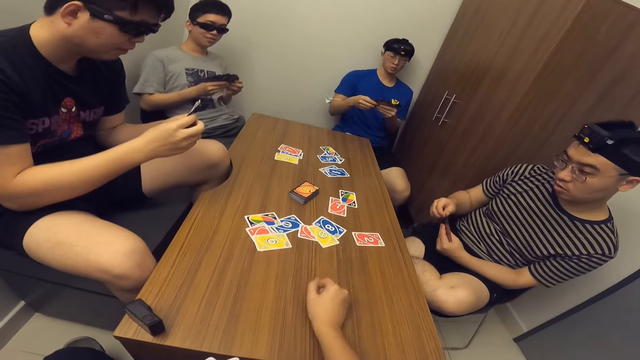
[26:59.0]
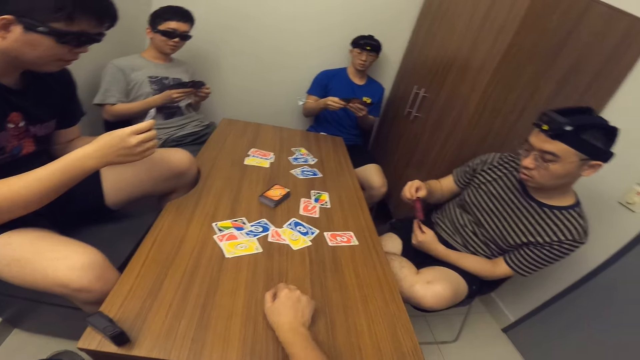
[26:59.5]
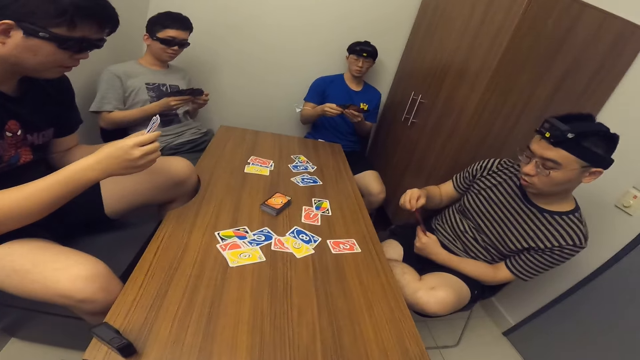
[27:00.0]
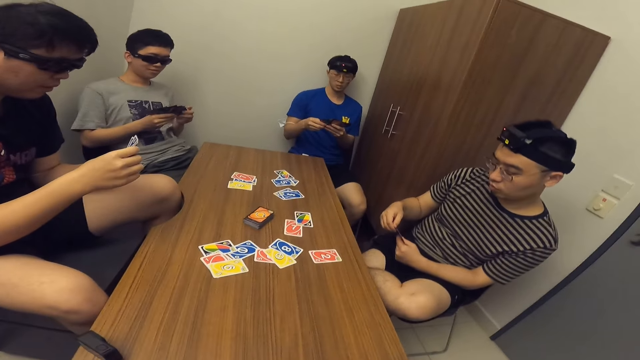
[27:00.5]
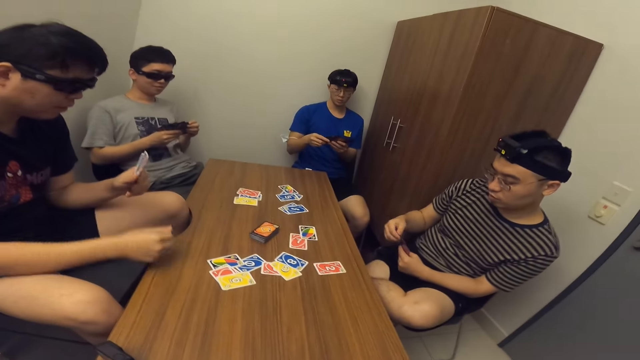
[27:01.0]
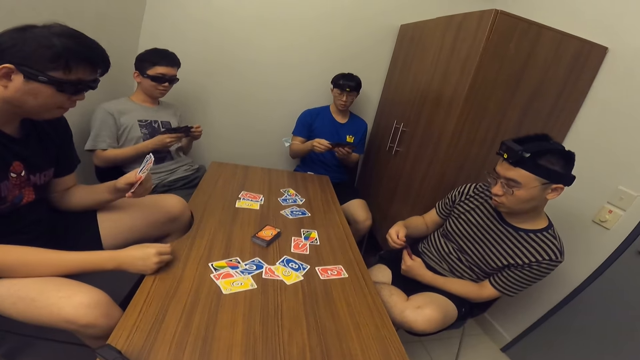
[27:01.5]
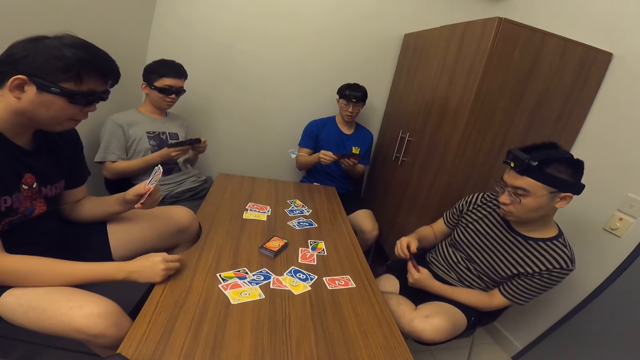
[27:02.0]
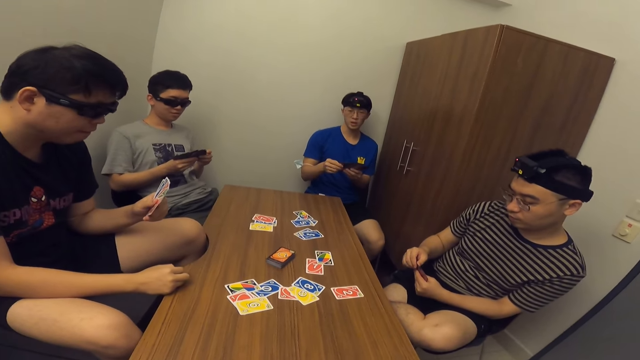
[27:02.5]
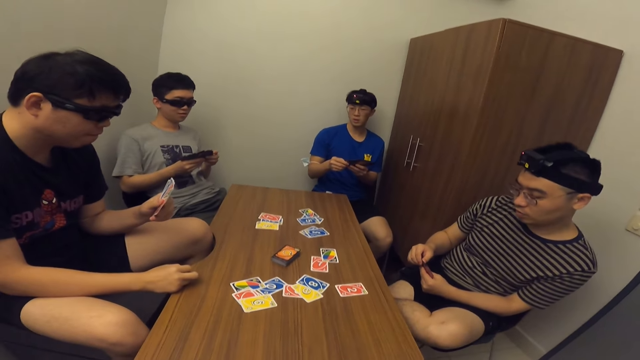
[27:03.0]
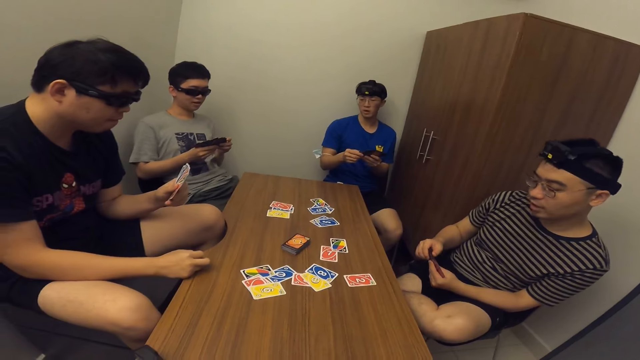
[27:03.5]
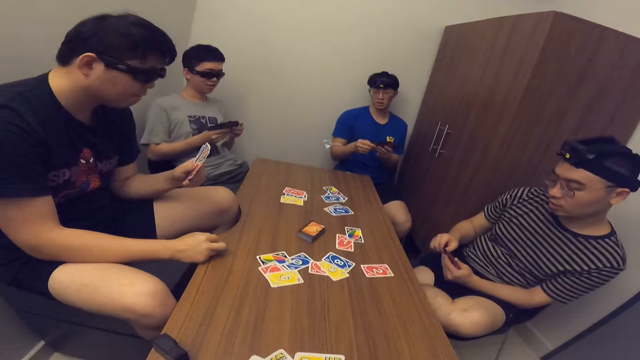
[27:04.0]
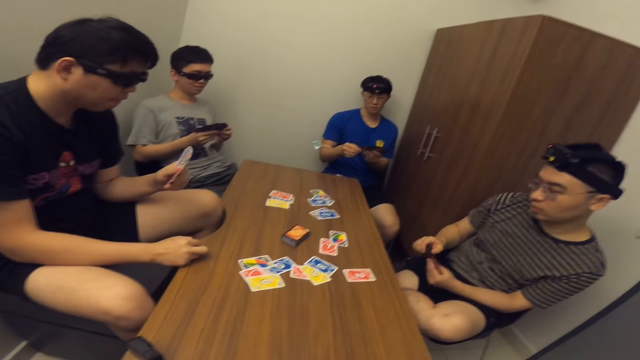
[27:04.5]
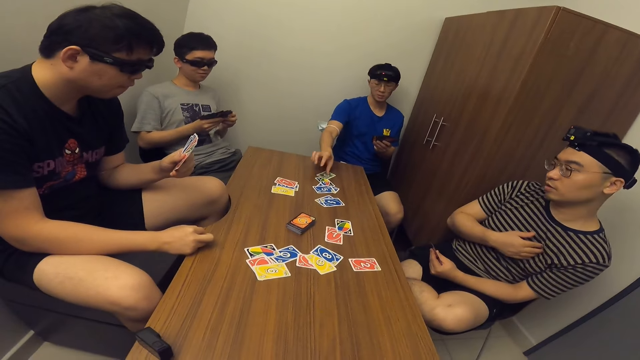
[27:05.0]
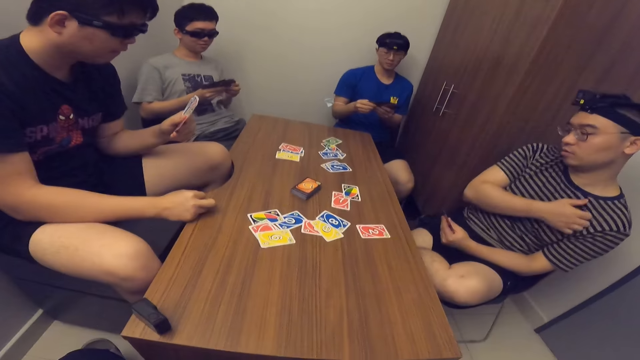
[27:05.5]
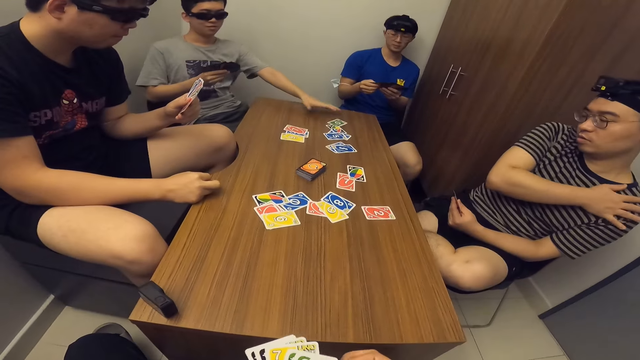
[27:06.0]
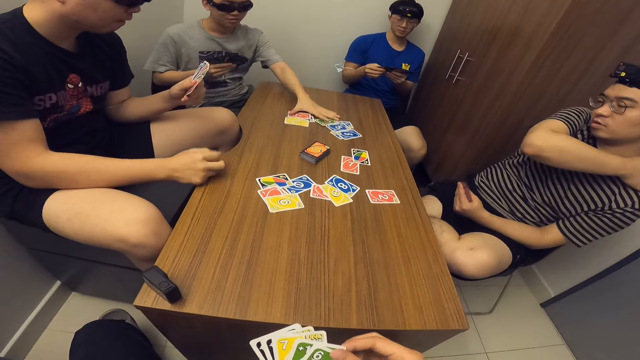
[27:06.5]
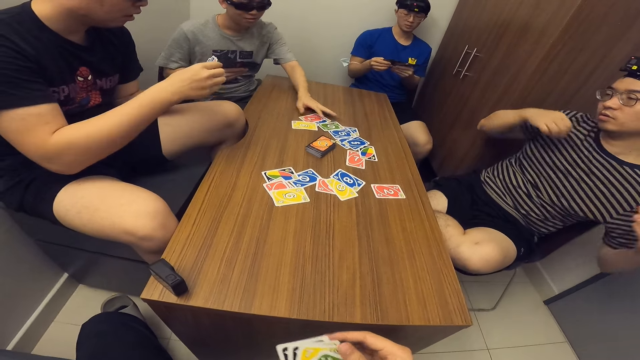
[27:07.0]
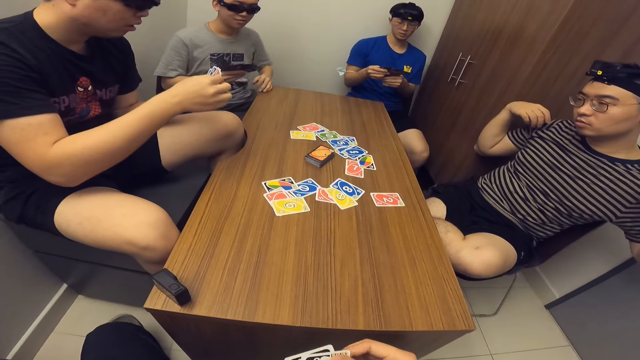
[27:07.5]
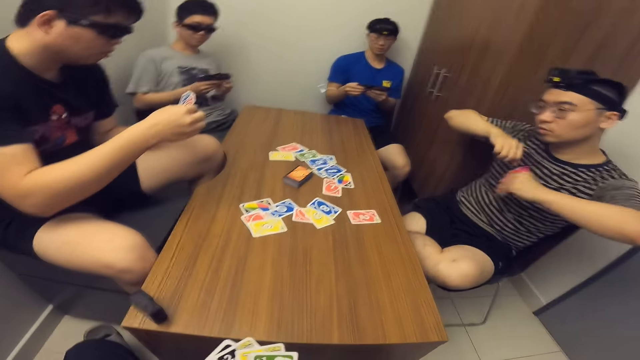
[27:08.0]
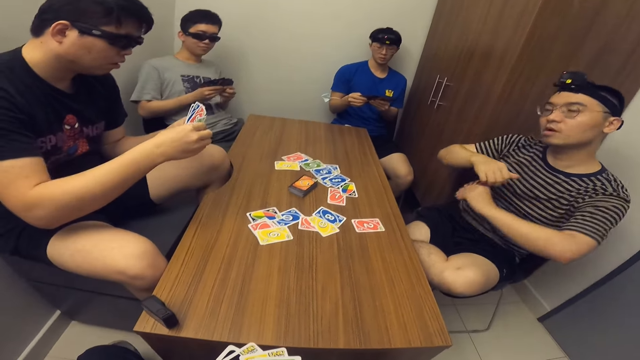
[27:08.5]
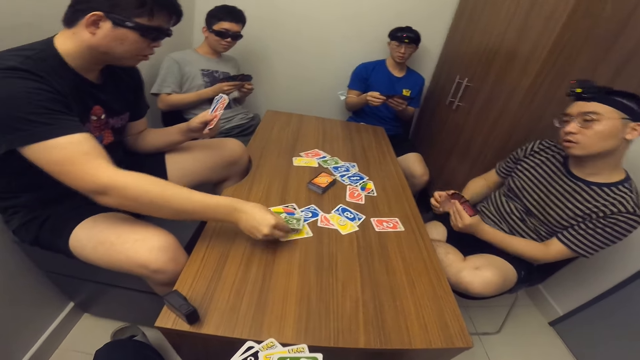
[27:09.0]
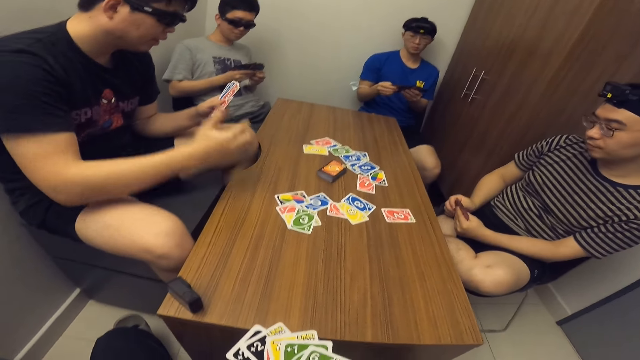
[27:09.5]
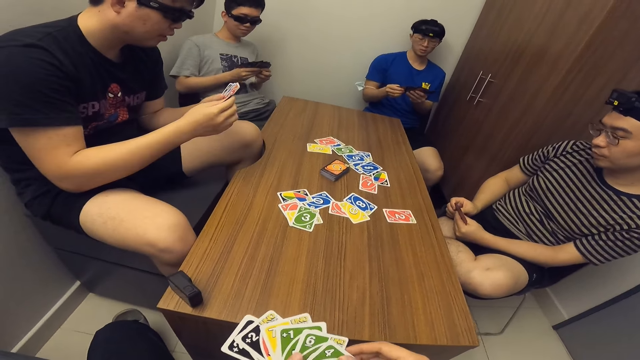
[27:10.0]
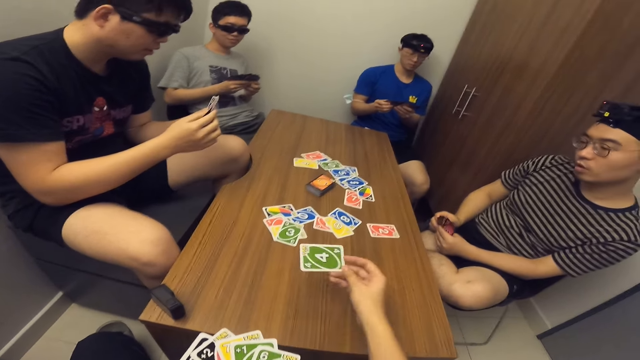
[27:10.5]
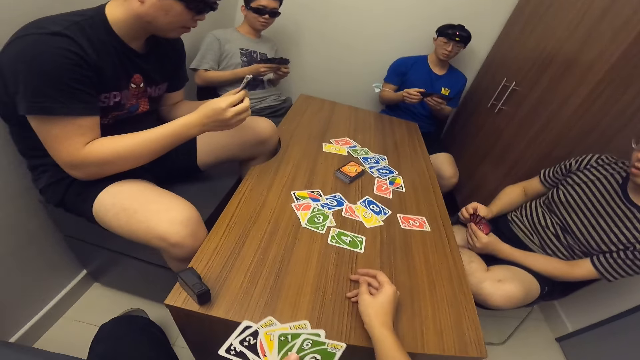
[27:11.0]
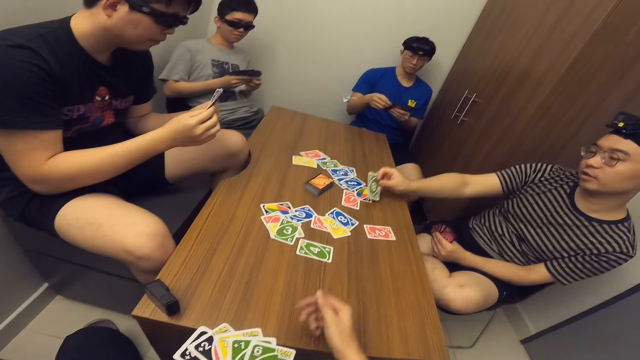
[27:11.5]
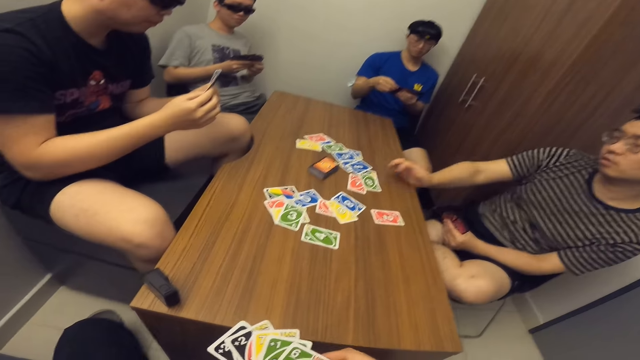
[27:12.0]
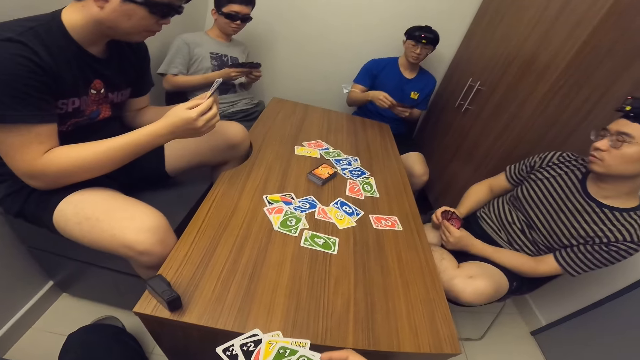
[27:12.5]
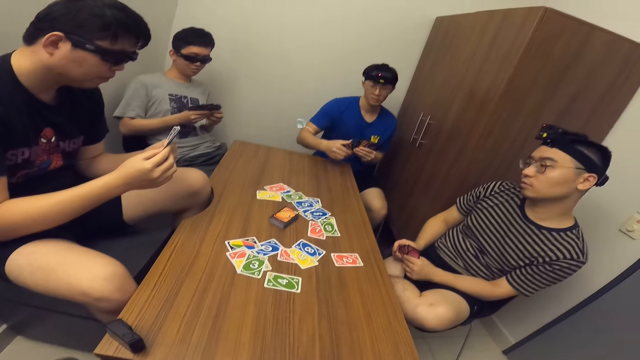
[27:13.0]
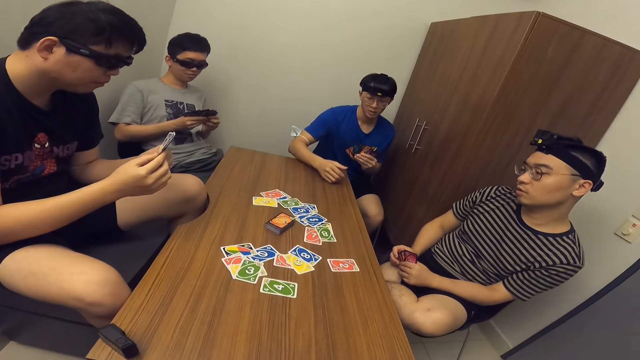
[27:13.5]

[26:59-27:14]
The camera wearer drops a card in his hand on the table. A man drops a card in his hand on the table. Another man moves some cards on the table. A third man drops a card in his hand on the table. The camera wearer drops a card in his hand on the table. A fourth man drops a card in his hand on the table.

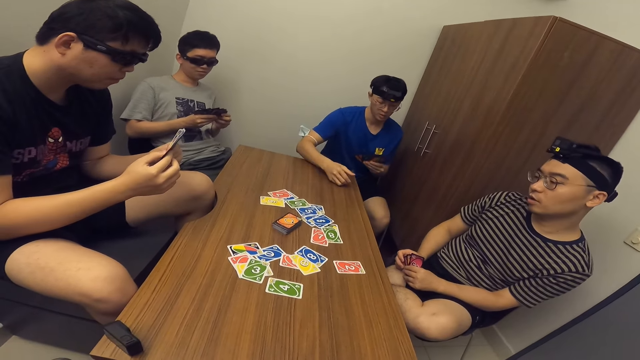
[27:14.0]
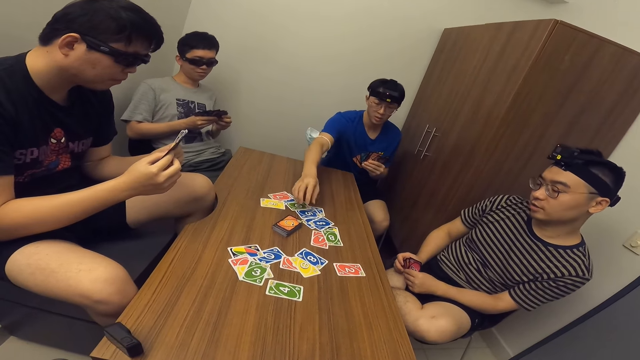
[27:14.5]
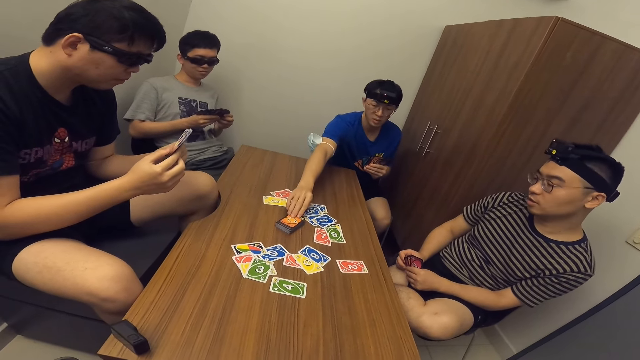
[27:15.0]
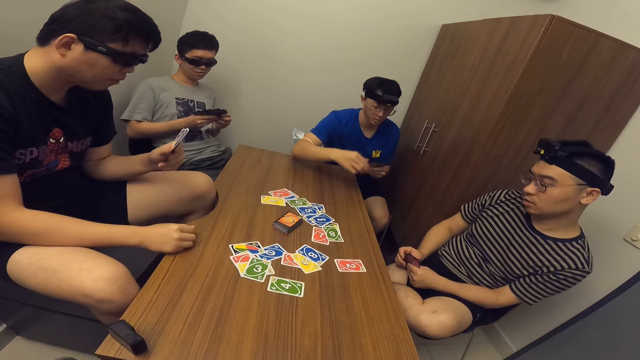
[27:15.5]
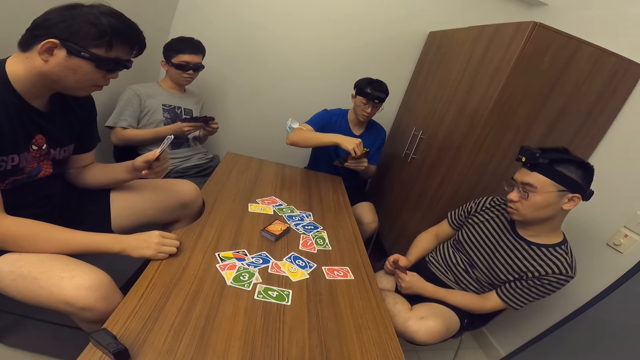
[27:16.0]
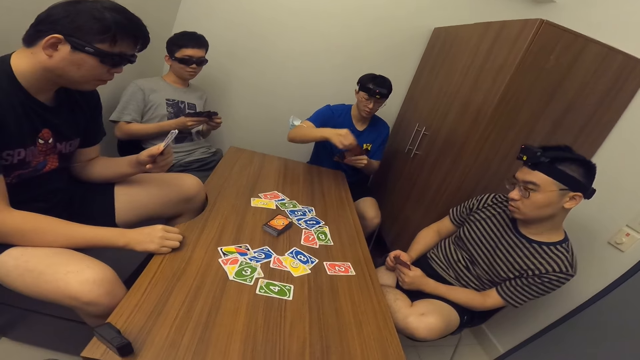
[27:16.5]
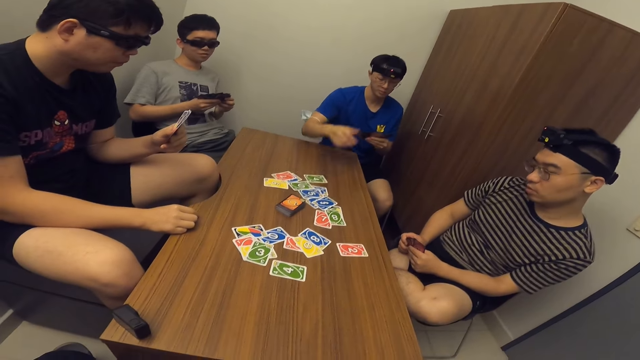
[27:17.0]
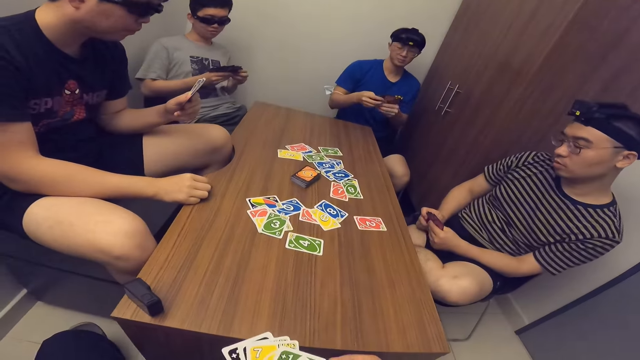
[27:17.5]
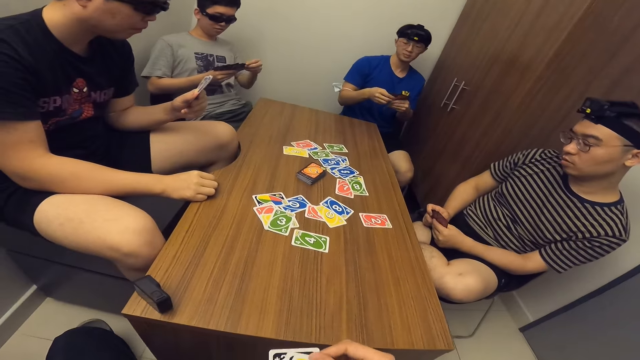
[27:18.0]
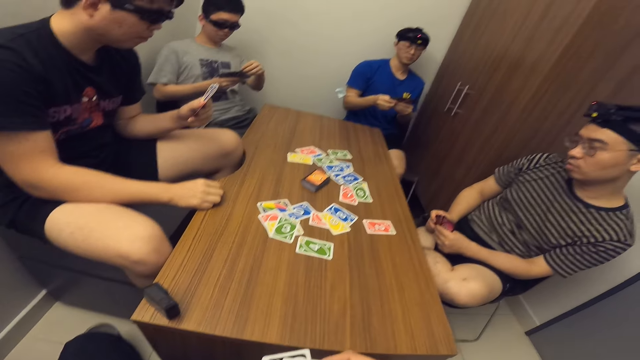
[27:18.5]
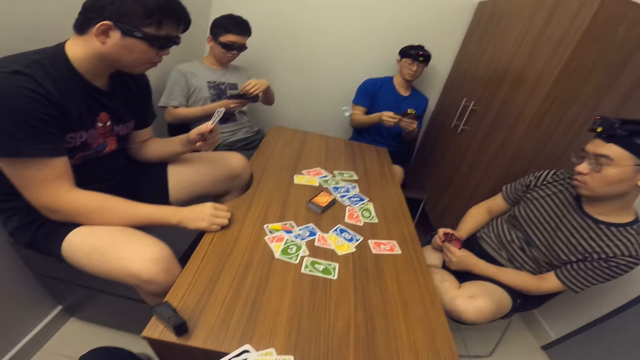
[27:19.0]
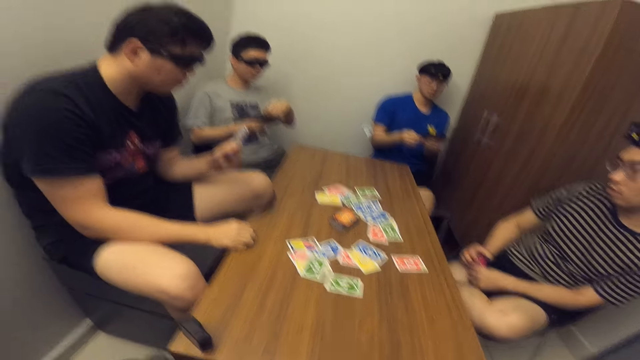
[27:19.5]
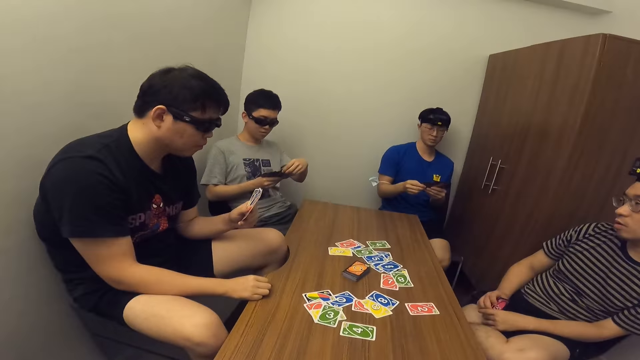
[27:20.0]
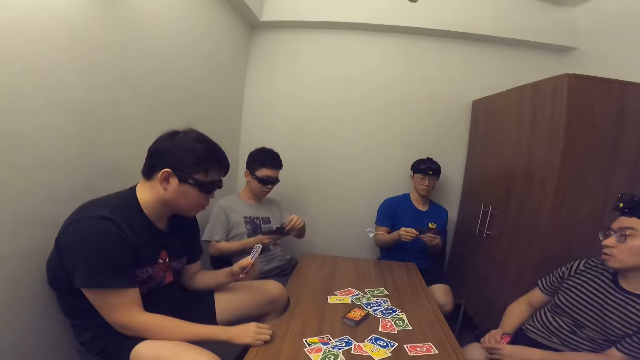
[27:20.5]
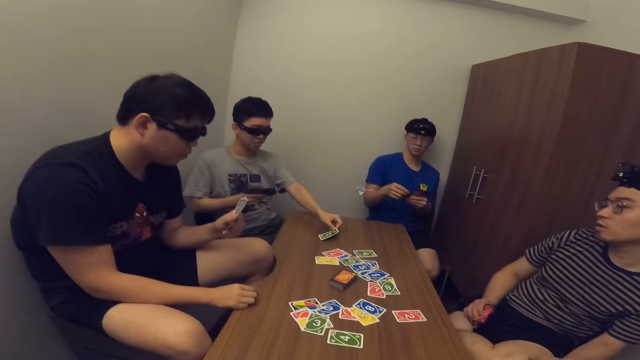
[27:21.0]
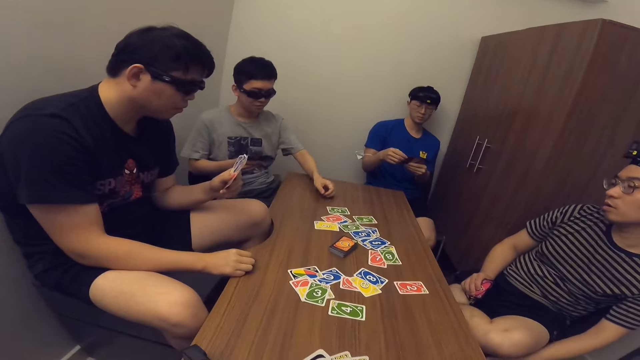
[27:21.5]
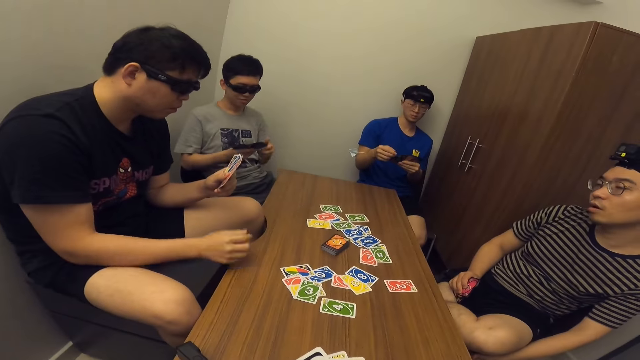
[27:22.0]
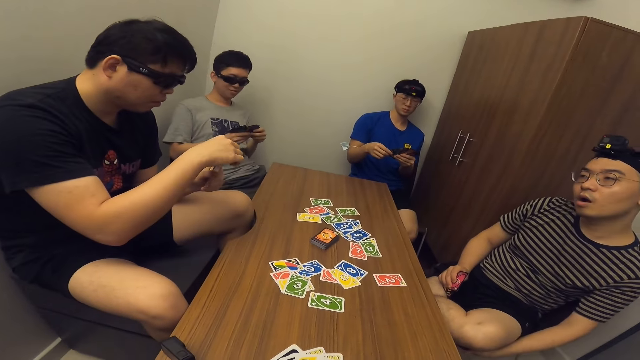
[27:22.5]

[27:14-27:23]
A man touches a card in a deck of cards on the table with his right hand. The man drops a card on the table with his right hand. Another man drops a card on the table with his left hand.
